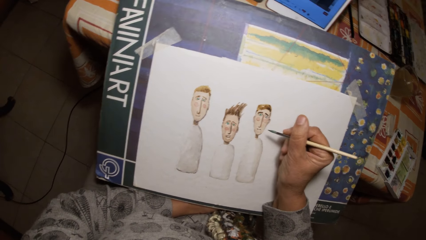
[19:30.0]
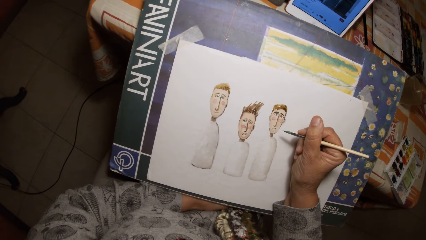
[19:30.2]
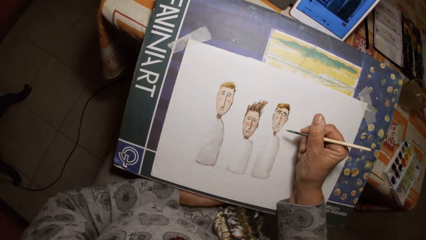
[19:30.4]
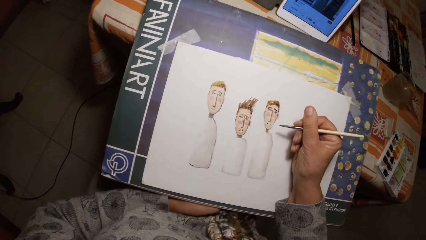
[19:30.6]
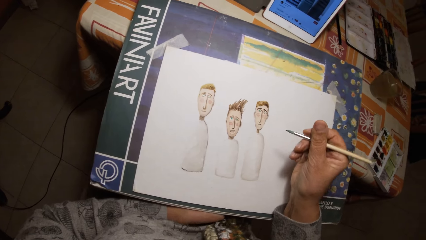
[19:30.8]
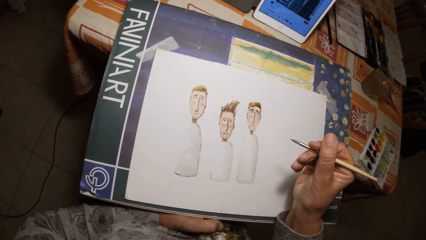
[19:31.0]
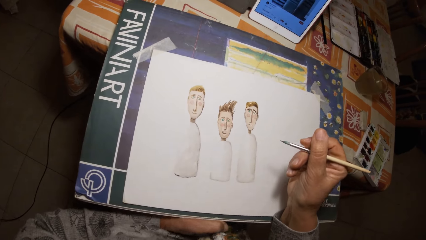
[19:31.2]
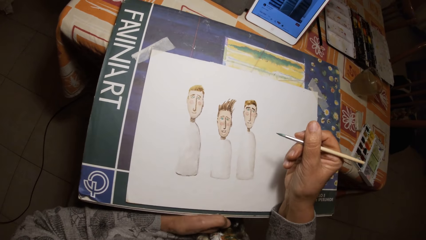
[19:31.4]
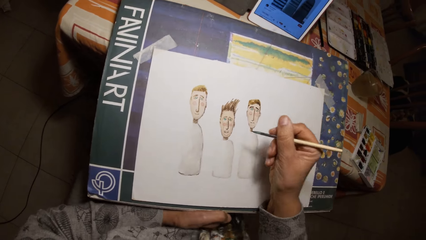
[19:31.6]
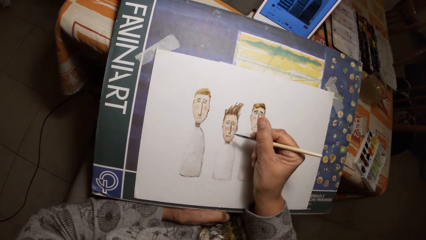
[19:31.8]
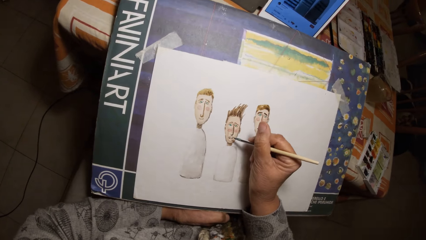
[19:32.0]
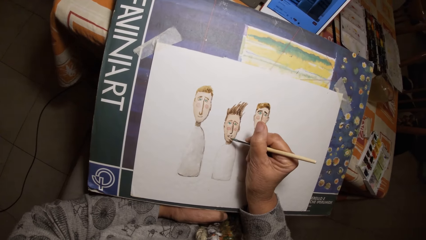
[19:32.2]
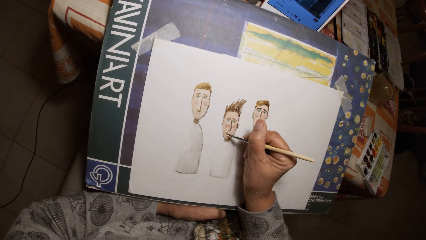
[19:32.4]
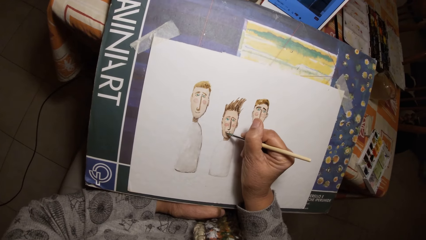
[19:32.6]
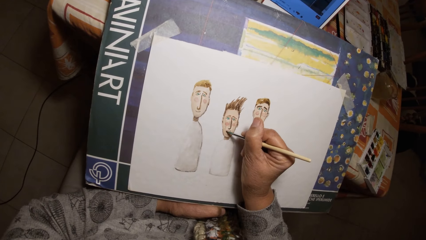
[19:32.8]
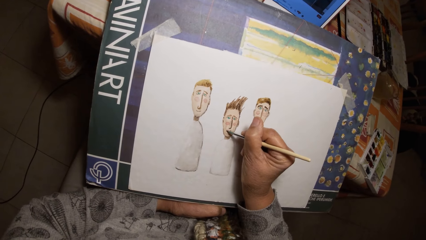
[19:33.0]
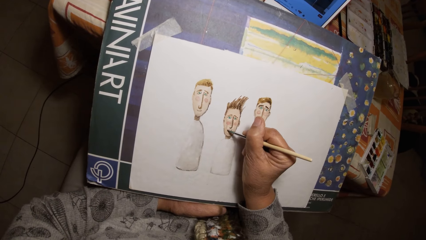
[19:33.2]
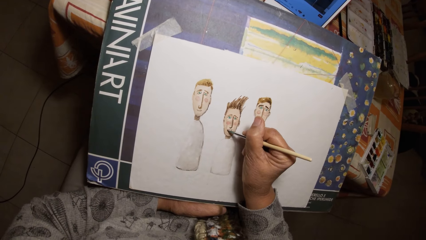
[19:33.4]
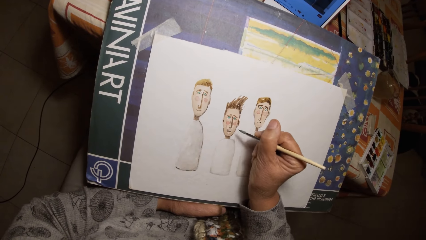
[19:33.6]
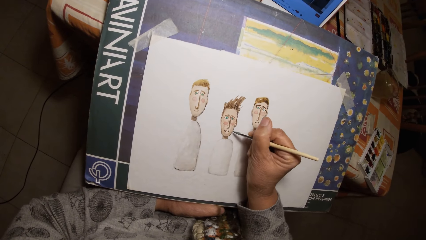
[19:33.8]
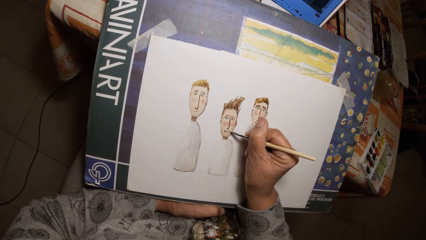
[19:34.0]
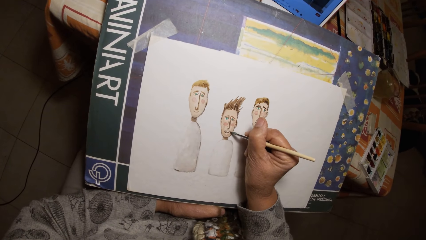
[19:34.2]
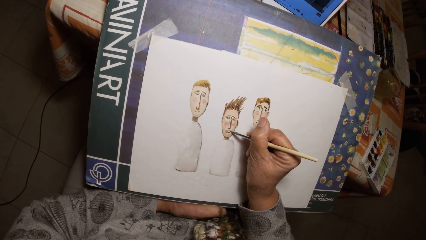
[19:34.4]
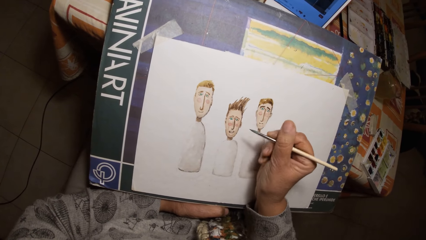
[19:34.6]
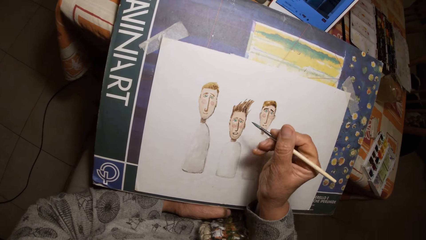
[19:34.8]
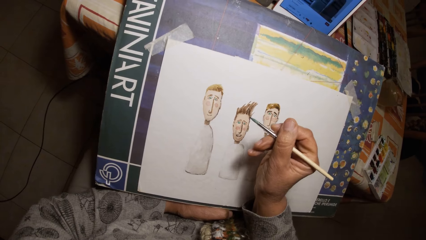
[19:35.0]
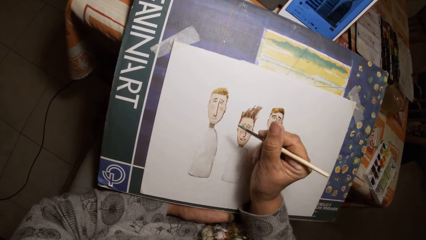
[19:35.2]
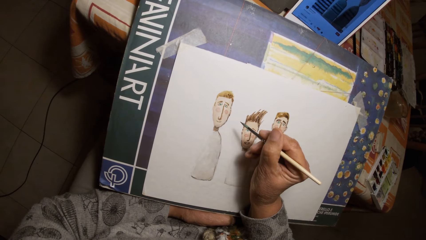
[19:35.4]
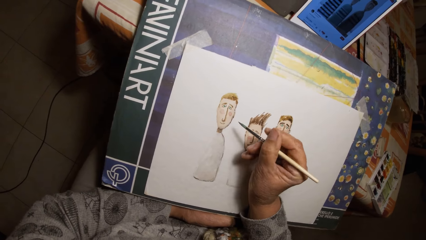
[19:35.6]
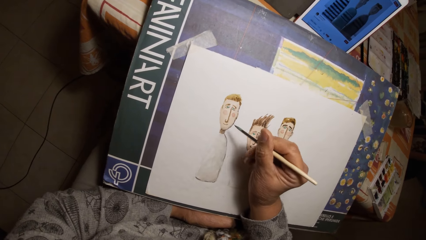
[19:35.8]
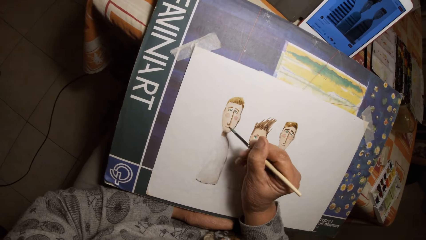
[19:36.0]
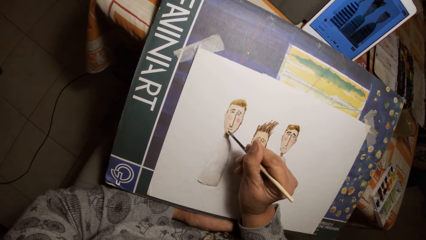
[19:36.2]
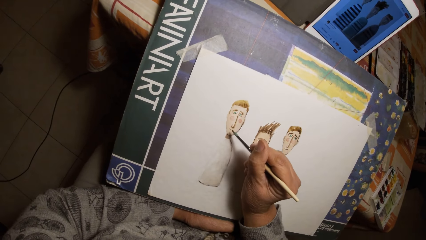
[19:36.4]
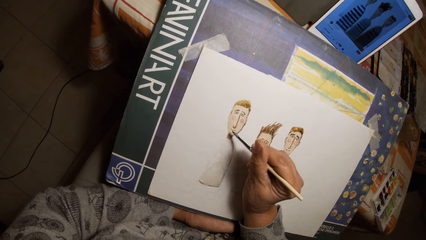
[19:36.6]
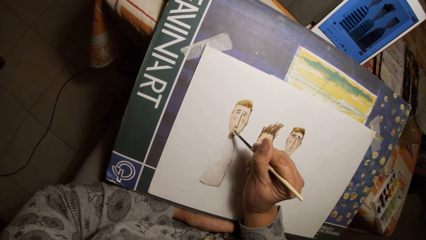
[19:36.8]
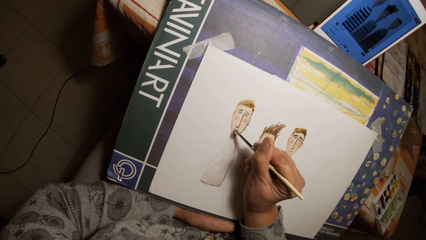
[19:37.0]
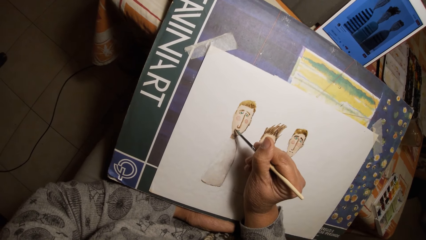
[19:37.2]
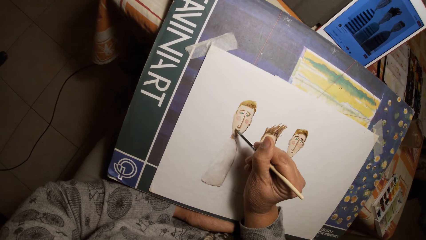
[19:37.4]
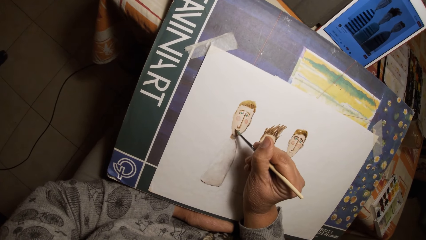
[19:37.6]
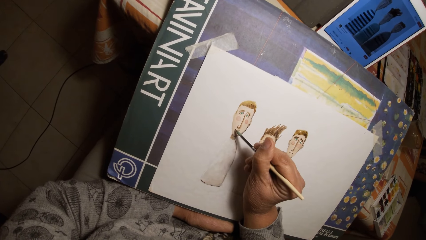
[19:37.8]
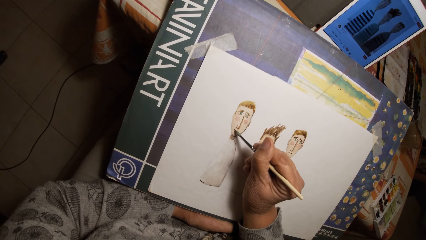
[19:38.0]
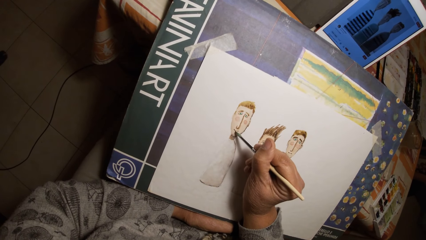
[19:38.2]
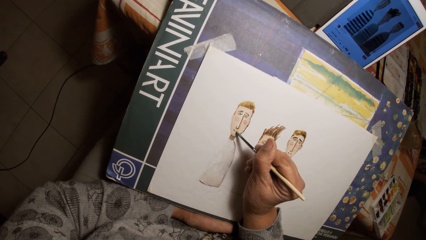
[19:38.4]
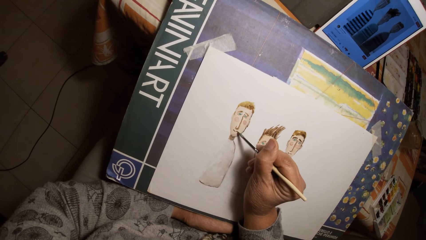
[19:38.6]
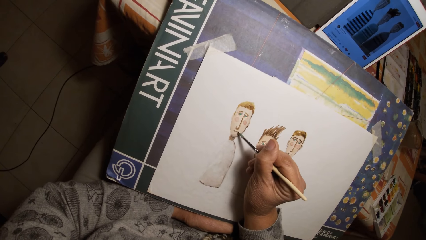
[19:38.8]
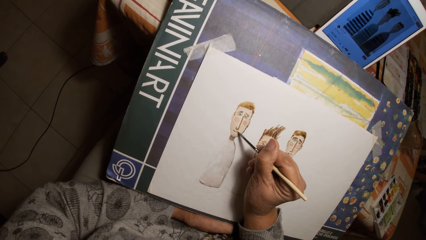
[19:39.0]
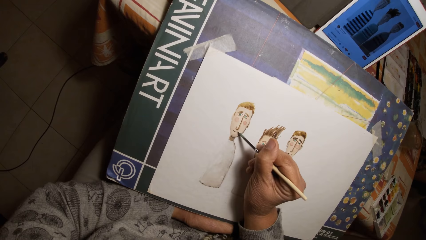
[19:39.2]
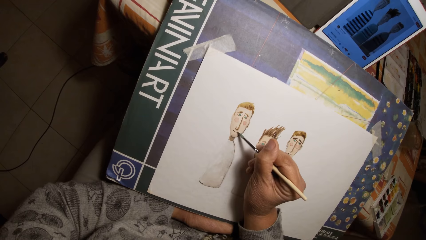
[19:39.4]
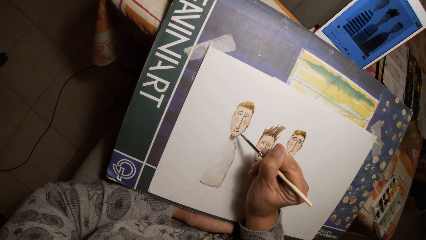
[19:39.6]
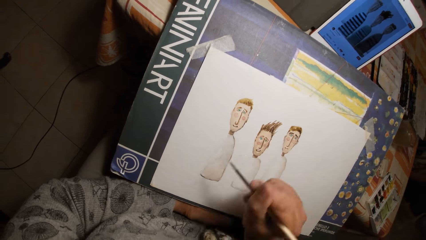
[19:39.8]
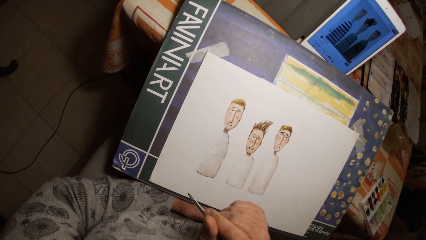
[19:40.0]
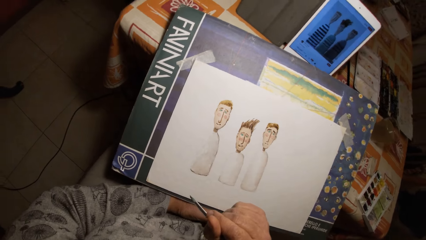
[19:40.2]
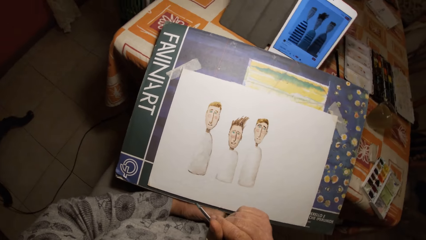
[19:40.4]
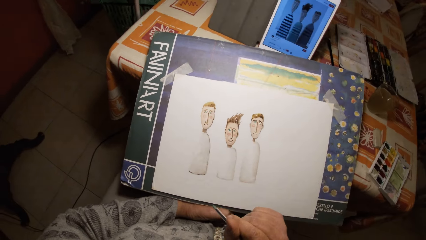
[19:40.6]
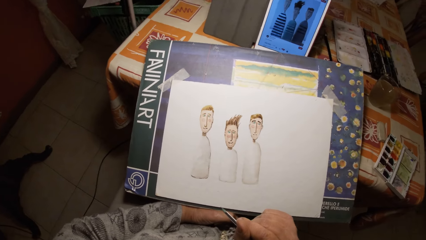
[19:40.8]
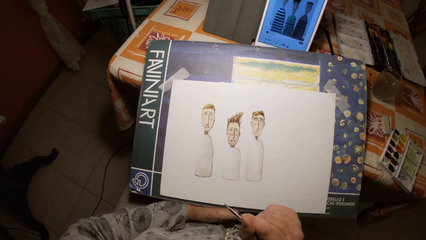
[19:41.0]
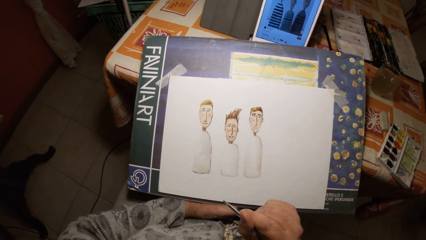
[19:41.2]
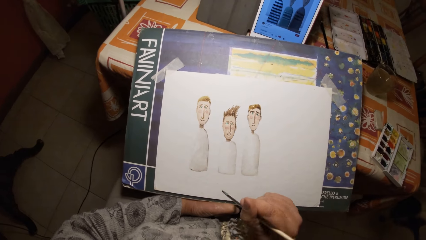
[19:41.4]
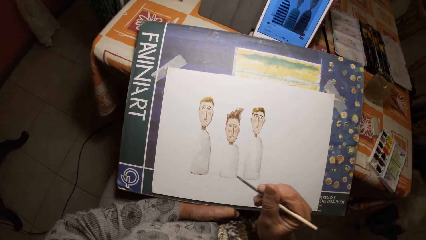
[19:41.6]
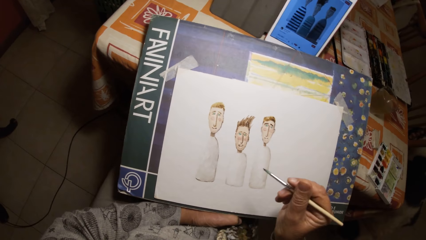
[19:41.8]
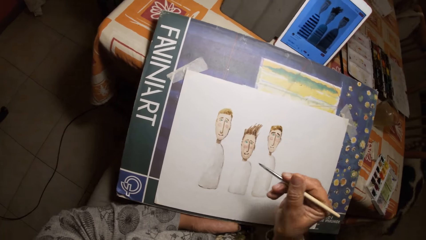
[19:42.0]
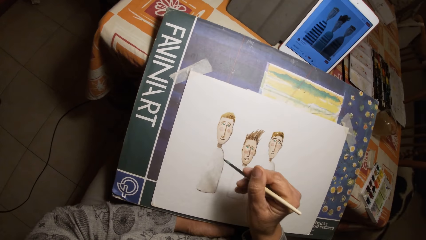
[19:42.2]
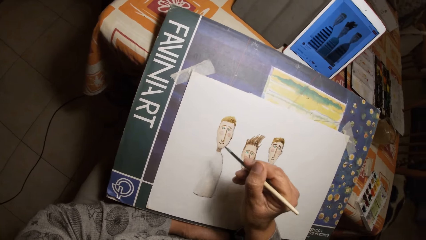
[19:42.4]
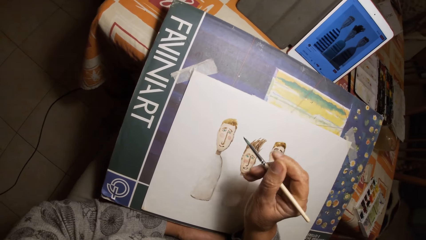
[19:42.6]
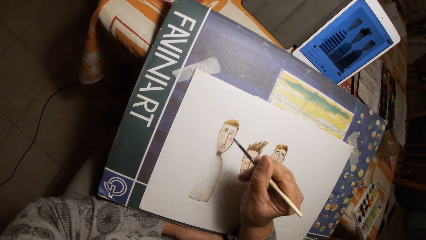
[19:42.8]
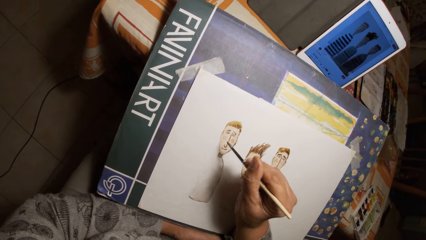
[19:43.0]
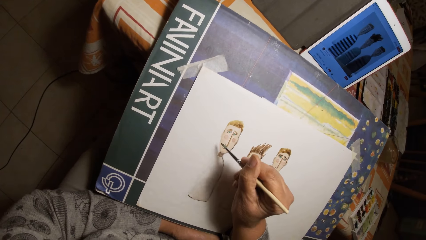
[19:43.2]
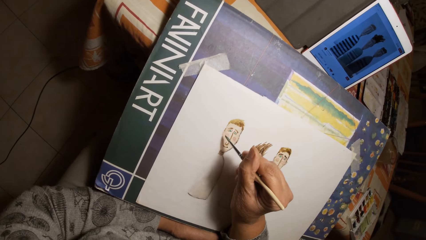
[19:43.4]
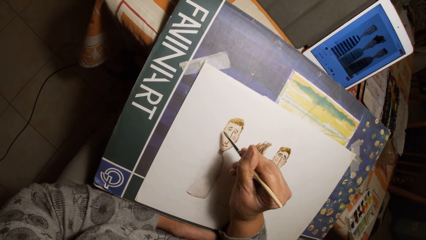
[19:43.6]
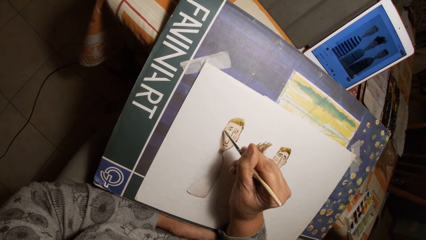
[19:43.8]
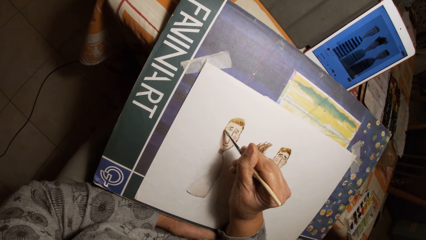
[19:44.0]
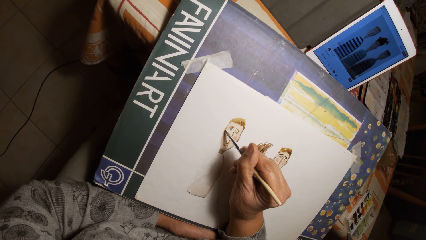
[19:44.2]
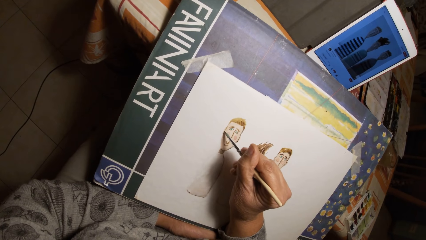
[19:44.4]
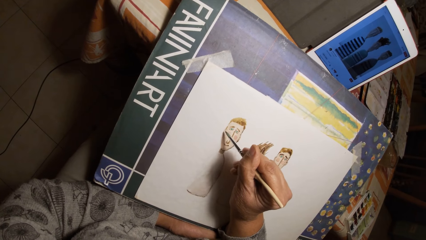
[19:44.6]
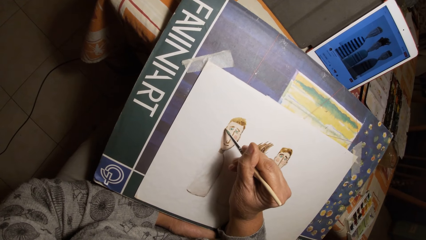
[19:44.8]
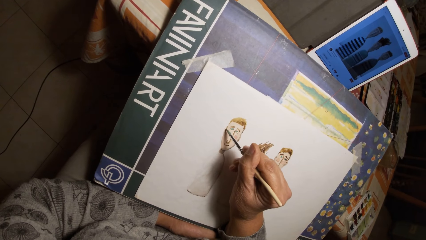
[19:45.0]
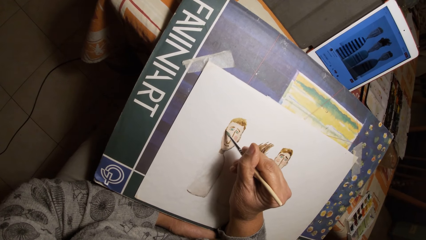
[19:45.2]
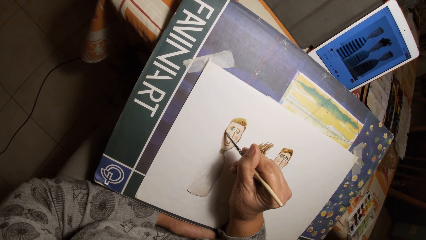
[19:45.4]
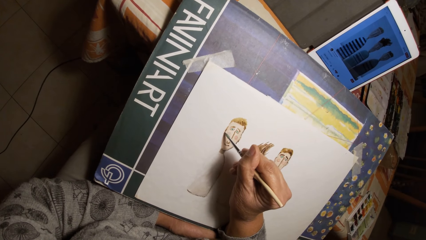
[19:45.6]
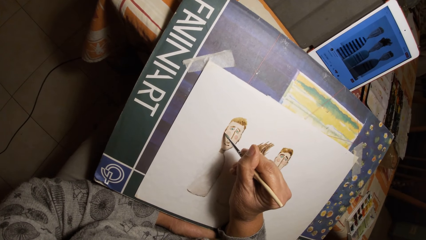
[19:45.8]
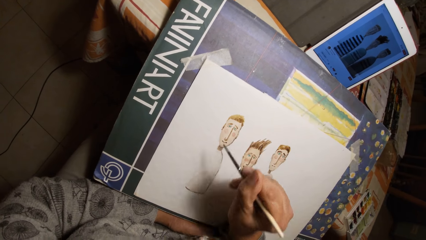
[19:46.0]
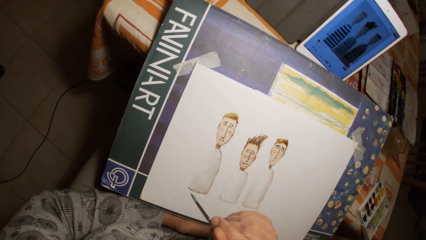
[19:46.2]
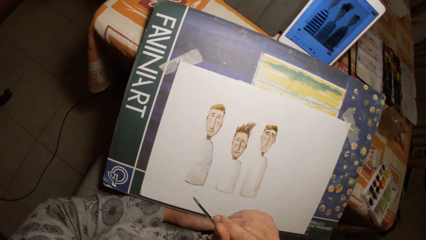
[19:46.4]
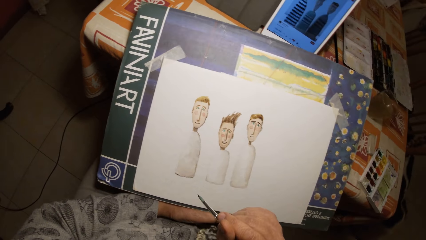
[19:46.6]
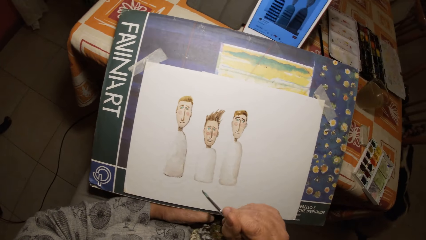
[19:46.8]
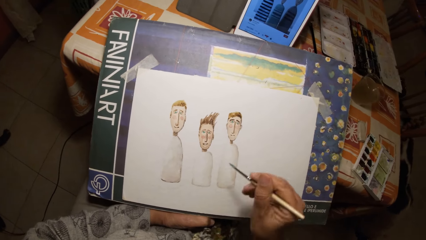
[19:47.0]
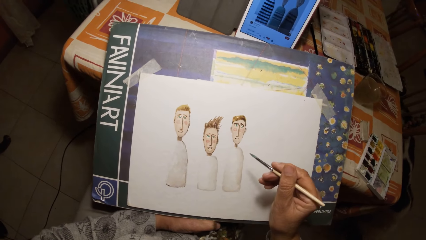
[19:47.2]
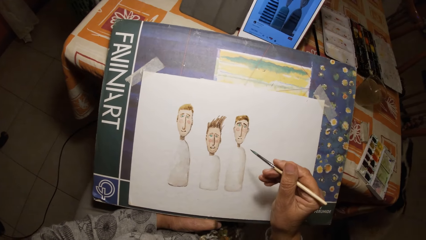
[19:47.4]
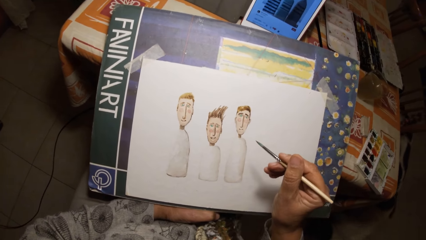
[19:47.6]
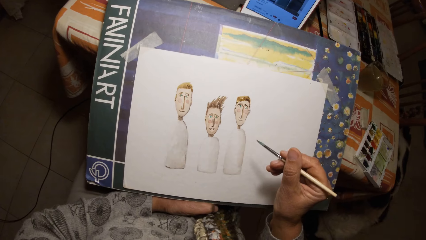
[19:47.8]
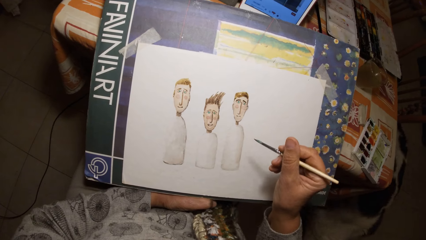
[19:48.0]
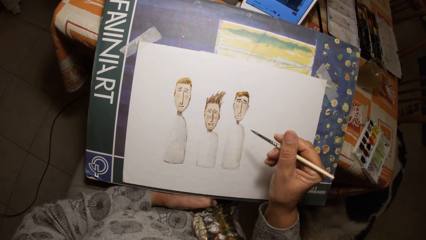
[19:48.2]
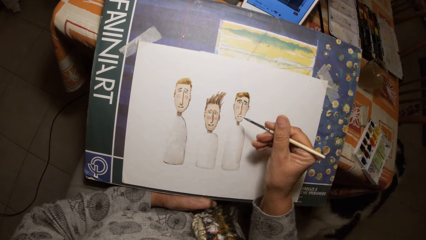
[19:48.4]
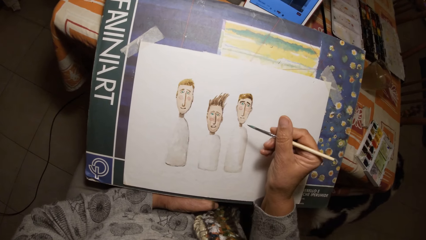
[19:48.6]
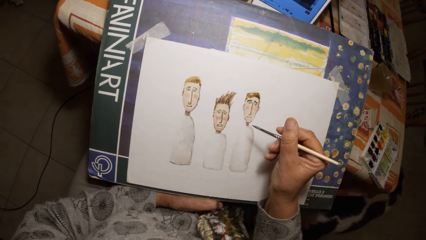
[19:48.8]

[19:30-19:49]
The camera wearer looks at the pictures. They paint a picture.
